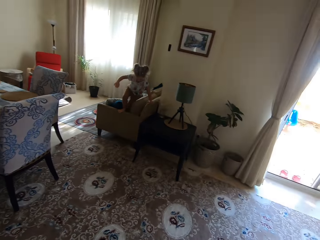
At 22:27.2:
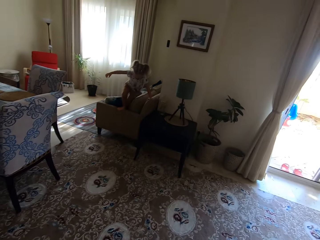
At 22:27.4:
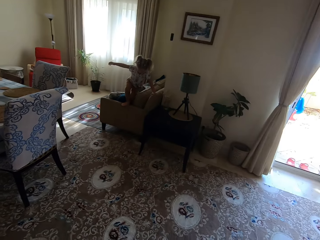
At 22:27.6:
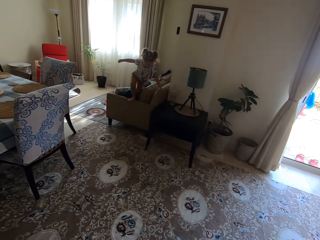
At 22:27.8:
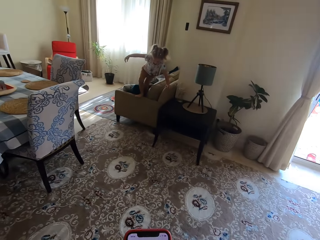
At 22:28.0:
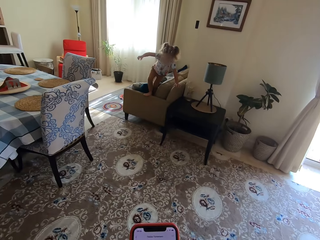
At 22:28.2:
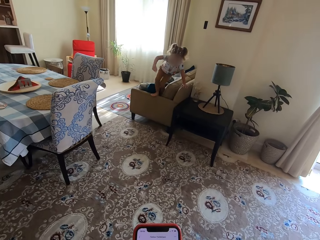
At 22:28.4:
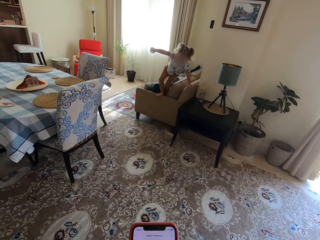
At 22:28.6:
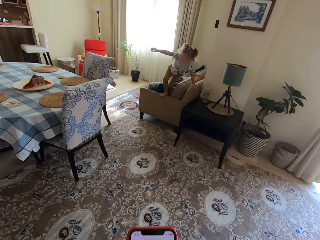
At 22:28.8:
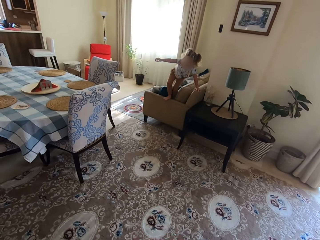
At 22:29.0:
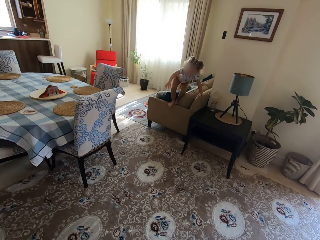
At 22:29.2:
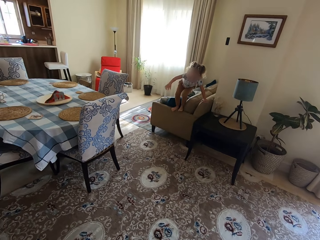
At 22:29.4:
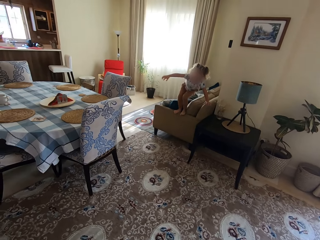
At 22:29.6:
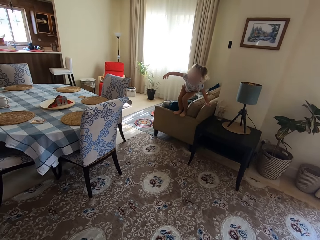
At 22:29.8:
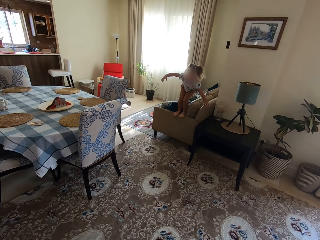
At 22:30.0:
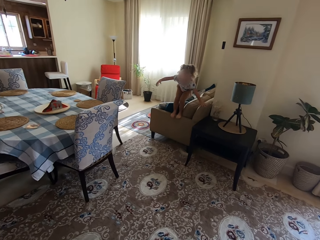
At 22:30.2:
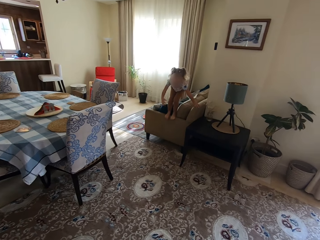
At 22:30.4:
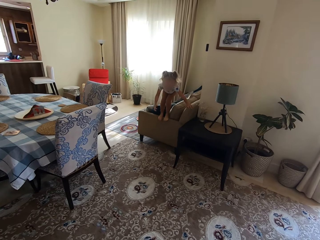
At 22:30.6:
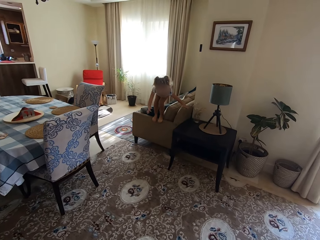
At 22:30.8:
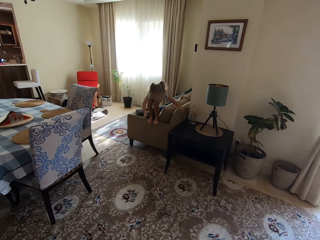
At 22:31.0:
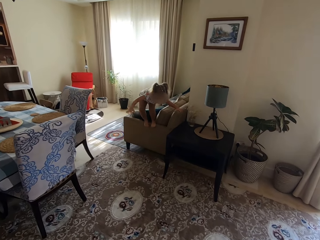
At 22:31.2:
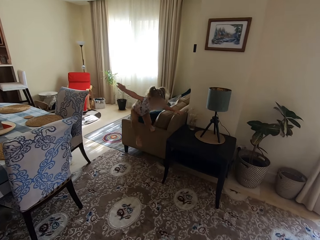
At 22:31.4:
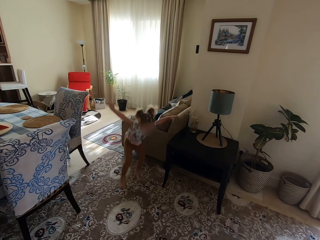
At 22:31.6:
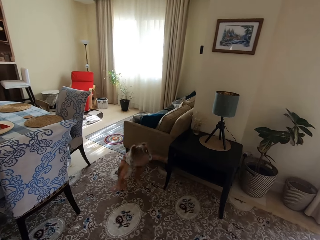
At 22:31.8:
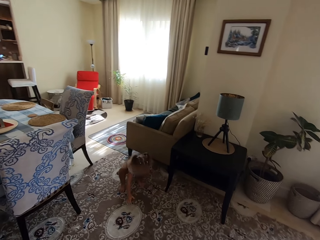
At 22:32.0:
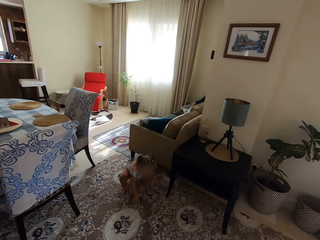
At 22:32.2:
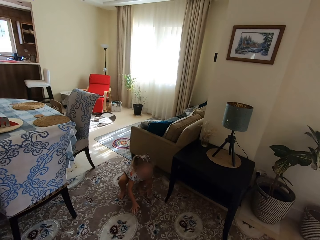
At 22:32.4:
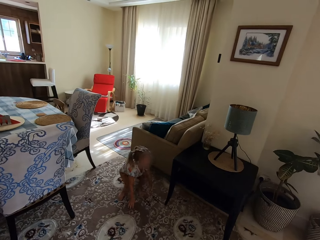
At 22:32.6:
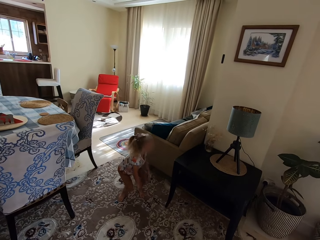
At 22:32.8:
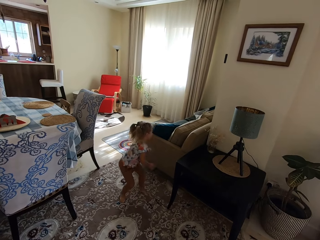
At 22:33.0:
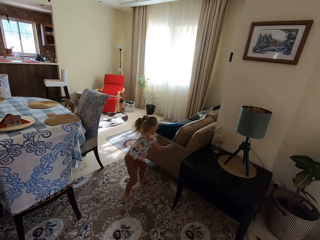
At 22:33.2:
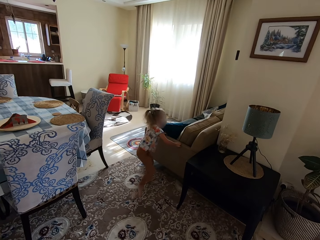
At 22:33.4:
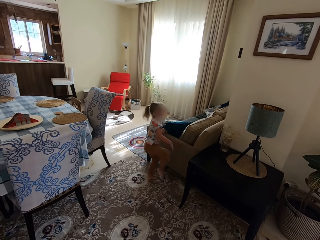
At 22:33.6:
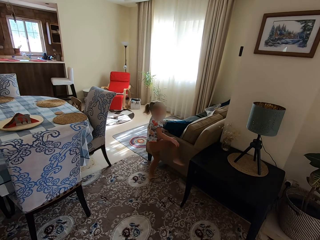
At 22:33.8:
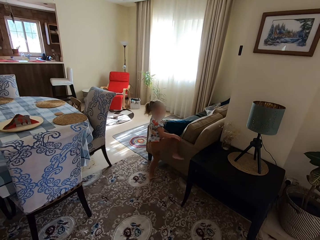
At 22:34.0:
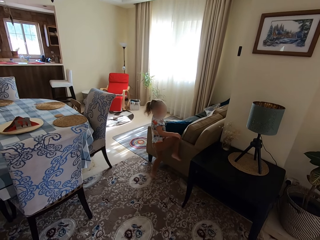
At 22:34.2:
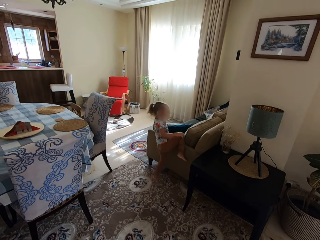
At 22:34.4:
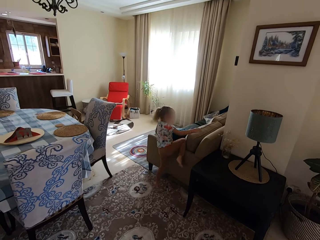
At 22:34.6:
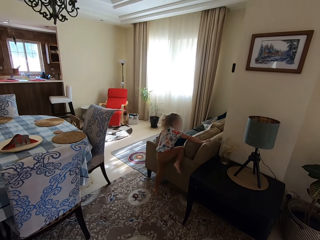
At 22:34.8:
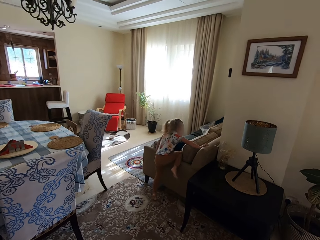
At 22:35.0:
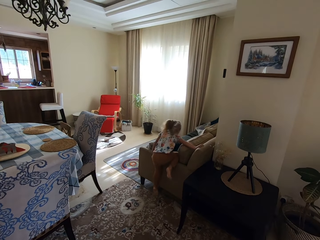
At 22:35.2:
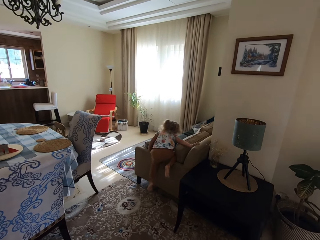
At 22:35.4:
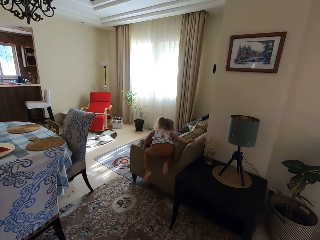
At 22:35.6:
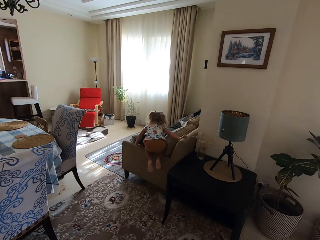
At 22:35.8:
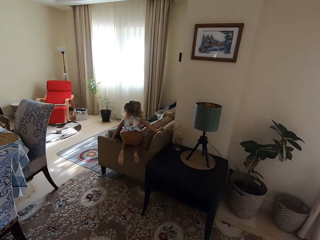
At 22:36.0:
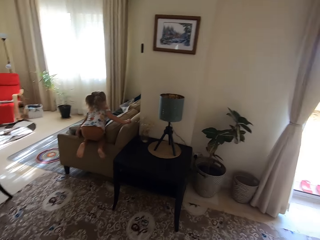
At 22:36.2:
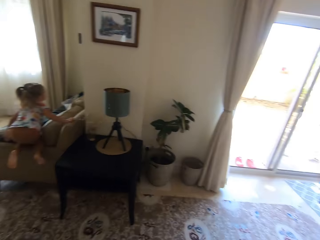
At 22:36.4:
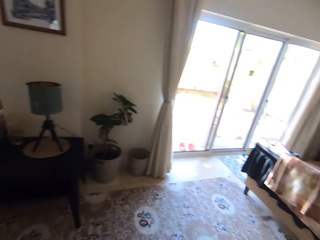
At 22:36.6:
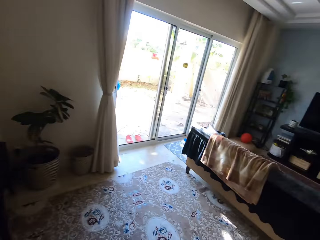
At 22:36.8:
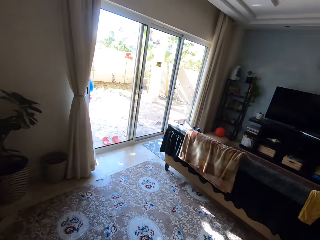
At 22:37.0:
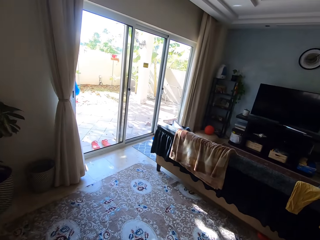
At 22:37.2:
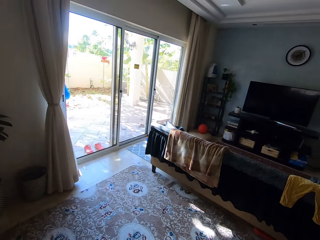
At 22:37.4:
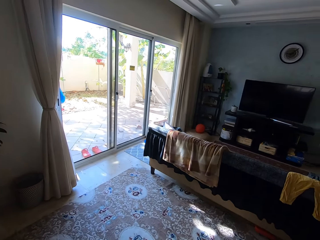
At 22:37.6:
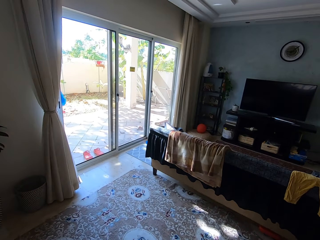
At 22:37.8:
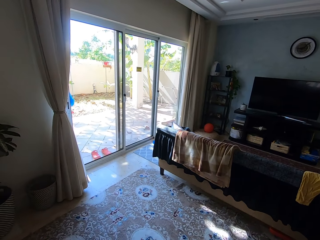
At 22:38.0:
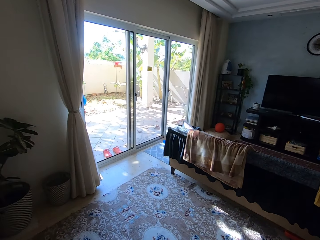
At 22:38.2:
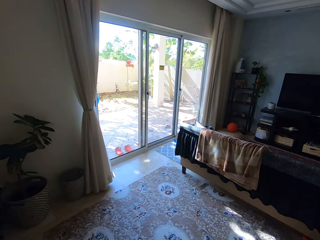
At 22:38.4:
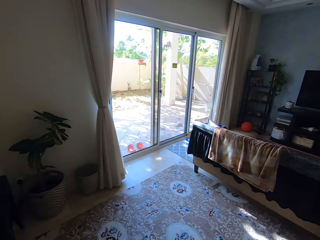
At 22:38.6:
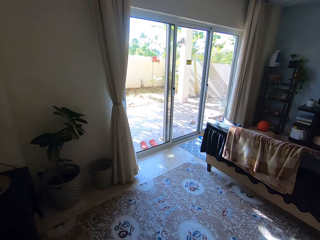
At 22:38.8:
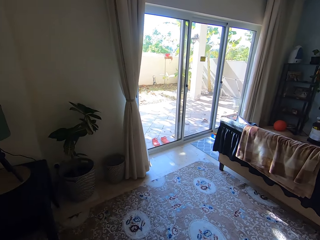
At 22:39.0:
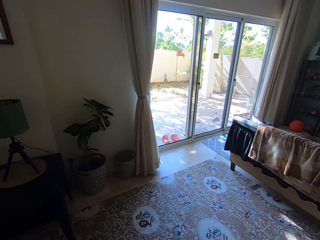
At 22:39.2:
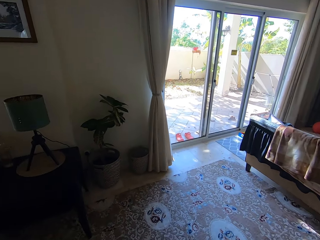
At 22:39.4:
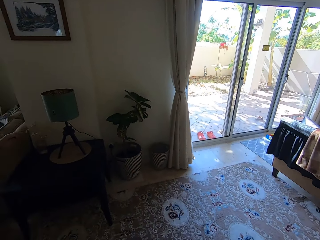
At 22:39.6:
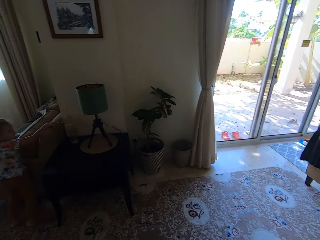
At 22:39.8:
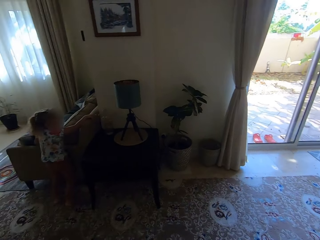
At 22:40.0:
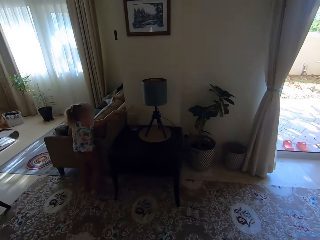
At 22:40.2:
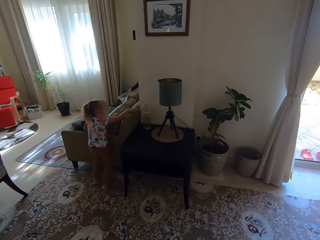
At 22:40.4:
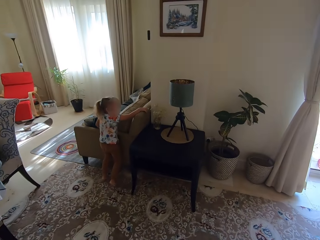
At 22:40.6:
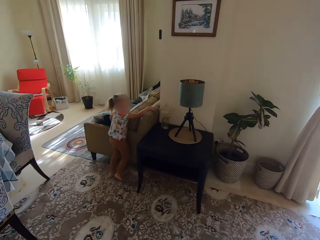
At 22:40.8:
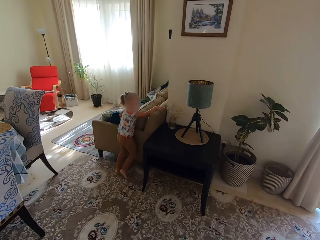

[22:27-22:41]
The camera wearer looks around. They look at the phone. A child plays. The camera wearer talks to the child. The child jumps from the couch. The camera wearer talks to the child. The child jumps on the floor. The child climbs the couch. The camera wearer talks to the child and looks around.

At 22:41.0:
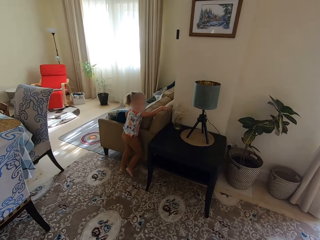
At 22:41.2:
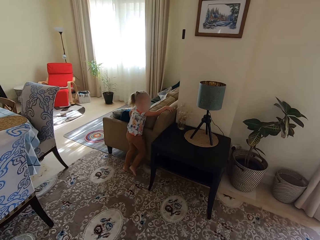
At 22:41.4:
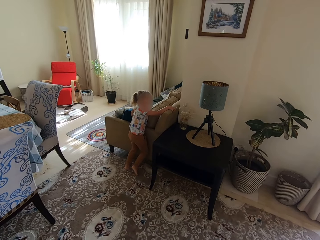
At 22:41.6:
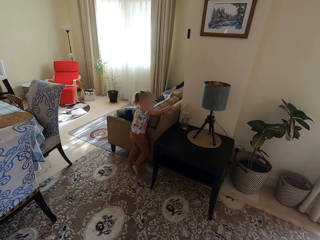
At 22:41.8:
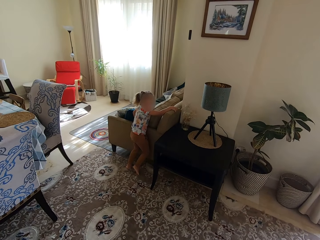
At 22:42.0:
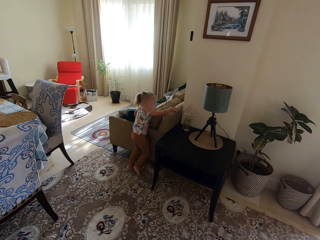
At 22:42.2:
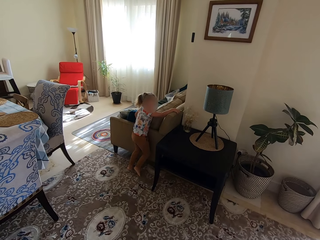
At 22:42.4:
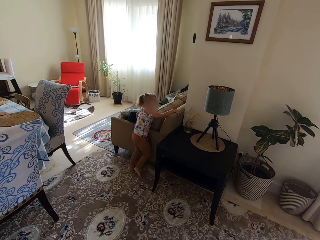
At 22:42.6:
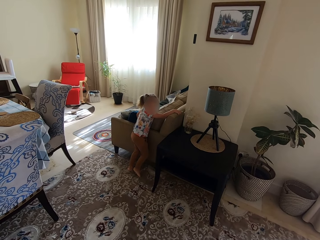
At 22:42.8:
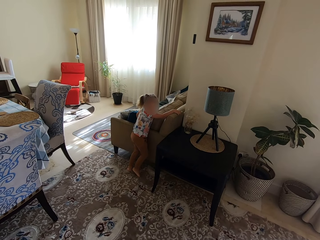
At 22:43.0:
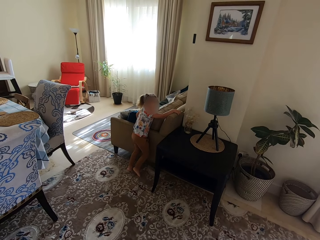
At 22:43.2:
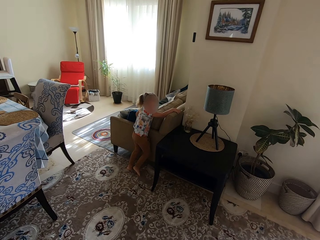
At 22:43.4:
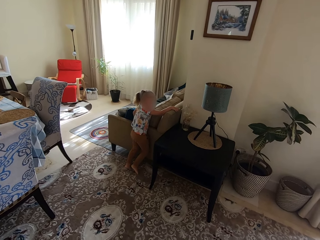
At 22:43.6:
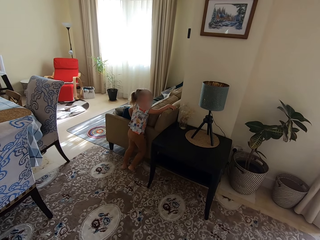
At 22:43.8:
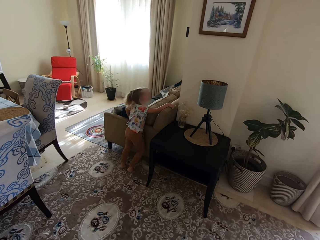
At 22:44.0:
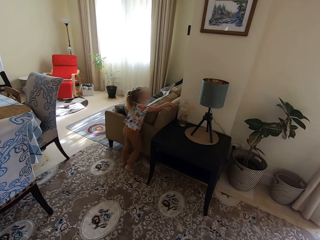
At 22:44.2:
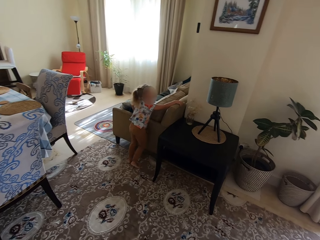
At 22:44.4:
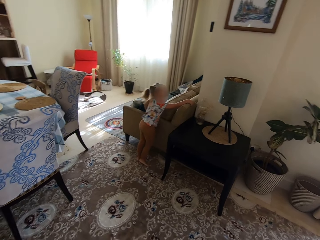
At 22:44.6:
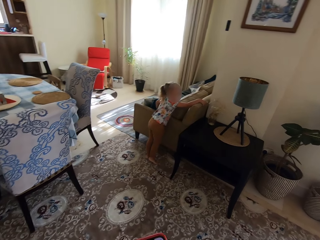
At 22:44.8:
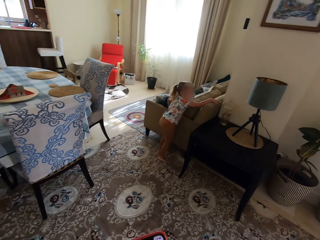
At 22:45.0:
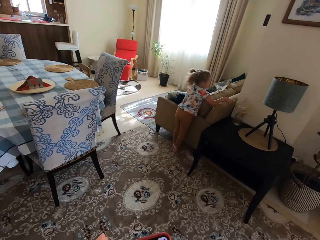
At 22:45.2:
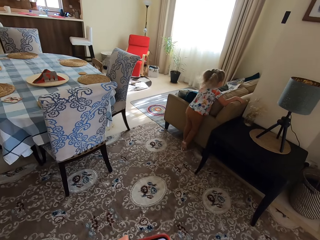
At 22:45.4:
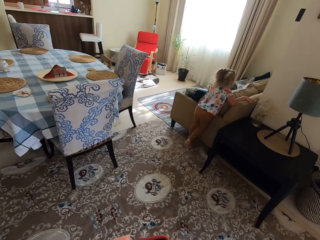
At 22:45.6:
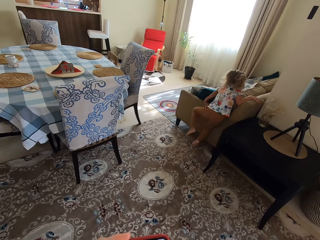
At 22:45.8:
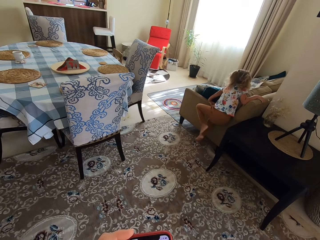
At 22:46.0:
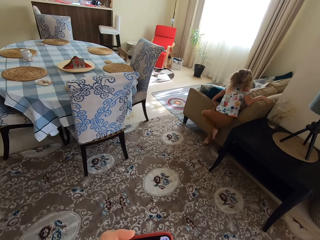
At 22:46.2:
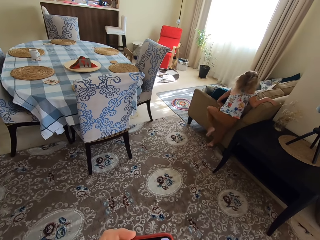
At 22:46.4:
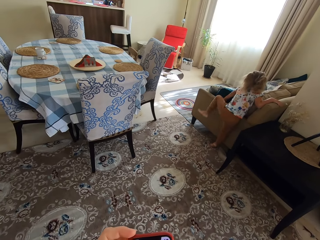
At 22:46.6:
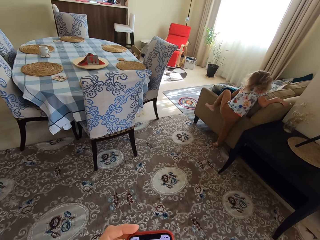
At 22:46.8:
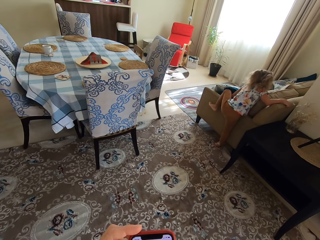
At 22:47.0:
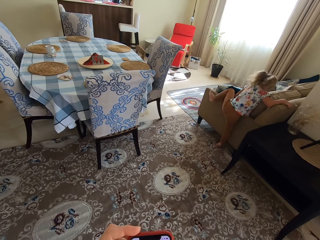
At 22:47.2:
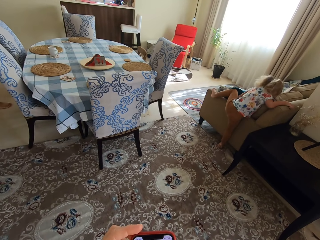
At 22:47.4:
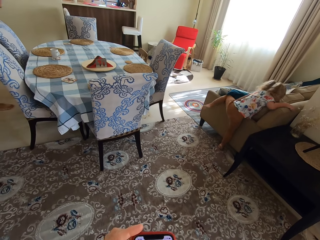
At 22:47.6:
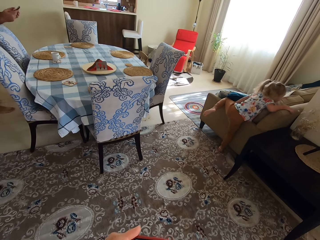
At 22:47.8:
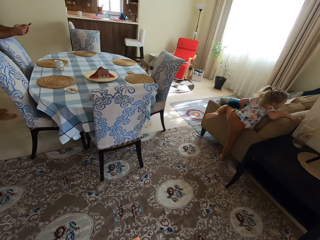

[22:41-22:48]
A child talks to the camera wearer. The camera wearer looks around.
